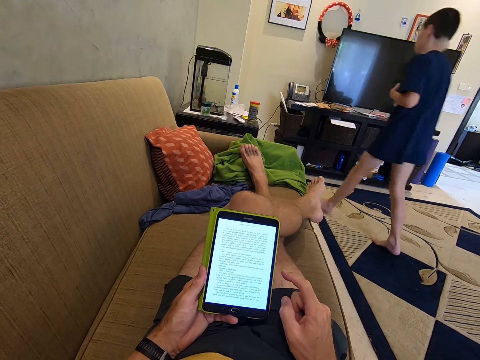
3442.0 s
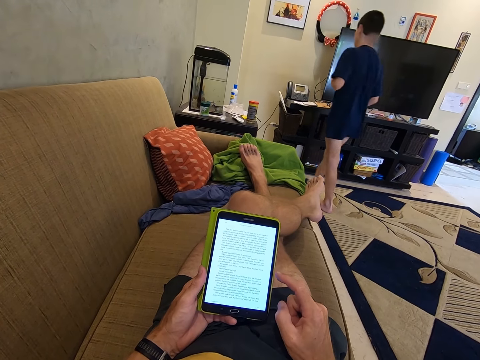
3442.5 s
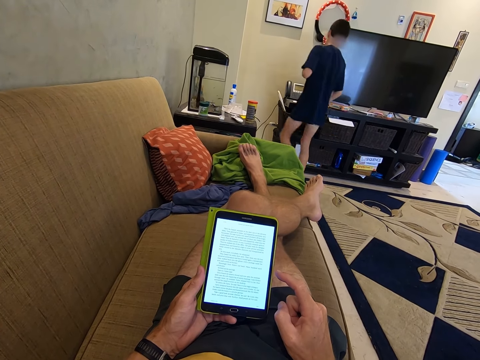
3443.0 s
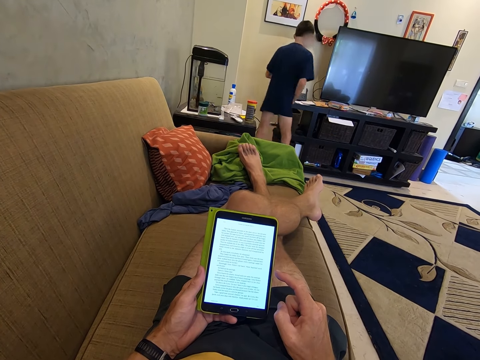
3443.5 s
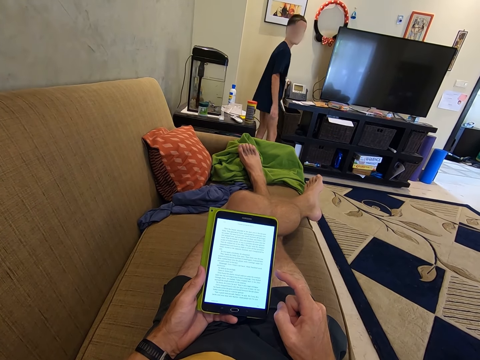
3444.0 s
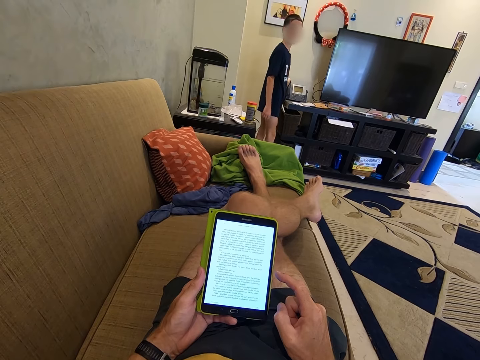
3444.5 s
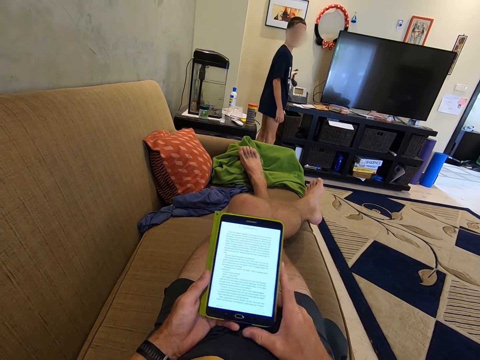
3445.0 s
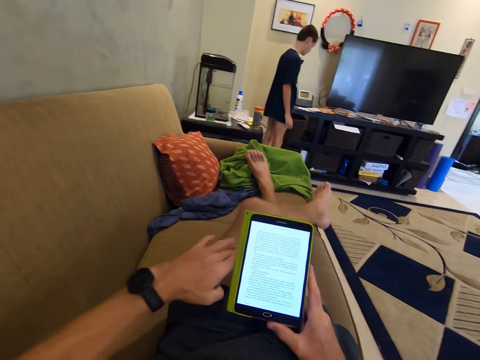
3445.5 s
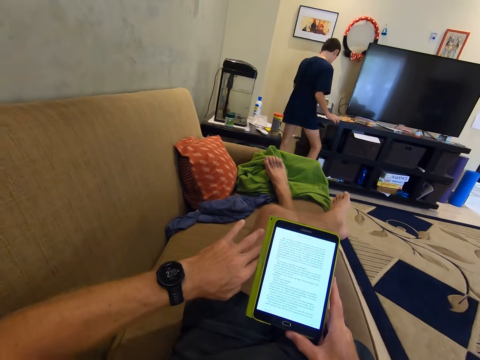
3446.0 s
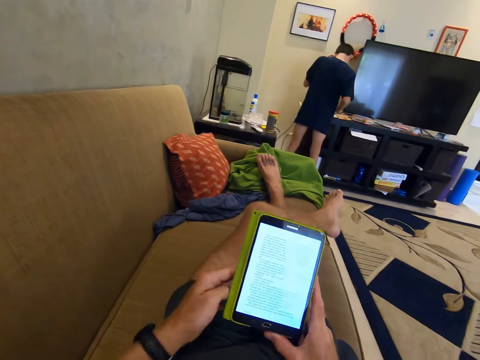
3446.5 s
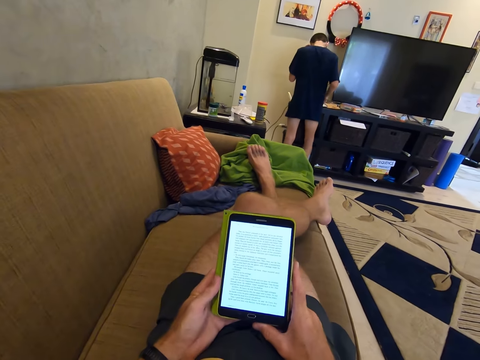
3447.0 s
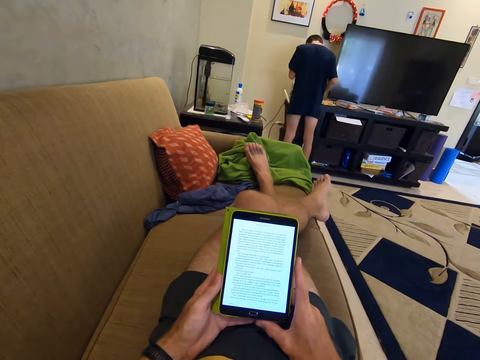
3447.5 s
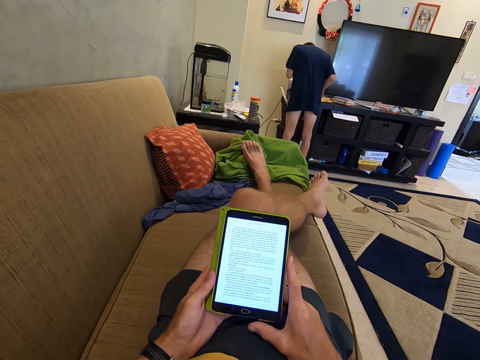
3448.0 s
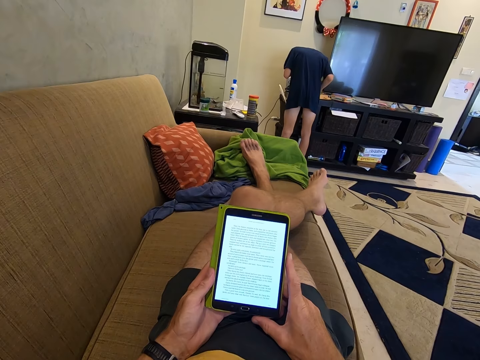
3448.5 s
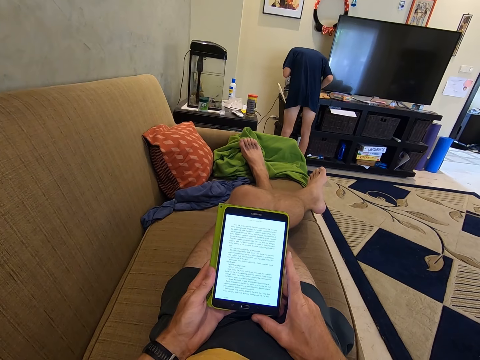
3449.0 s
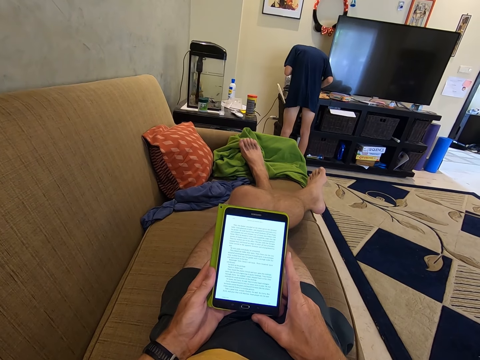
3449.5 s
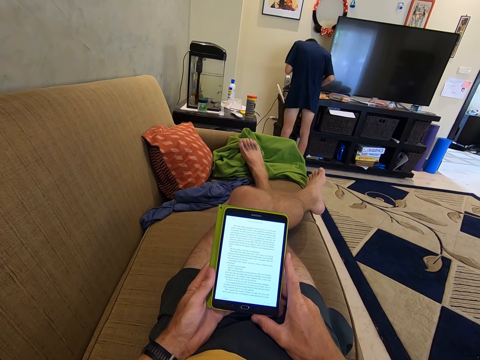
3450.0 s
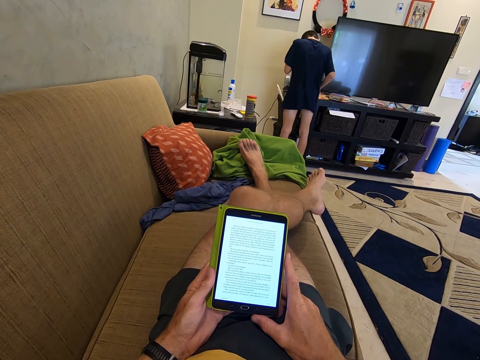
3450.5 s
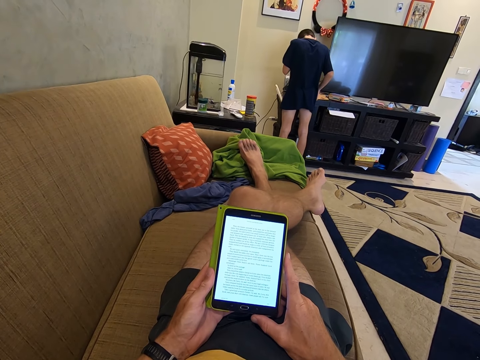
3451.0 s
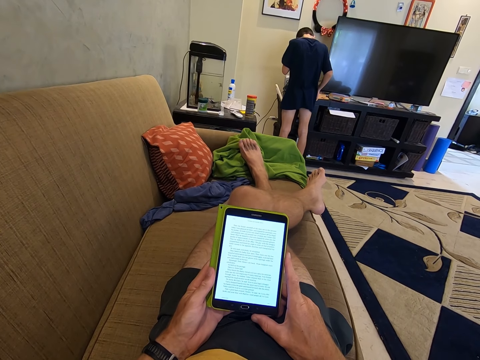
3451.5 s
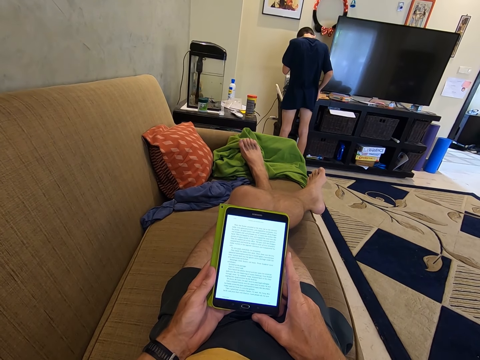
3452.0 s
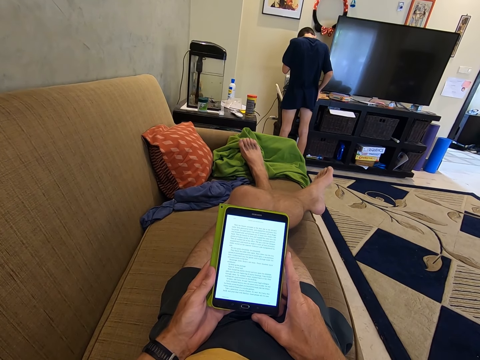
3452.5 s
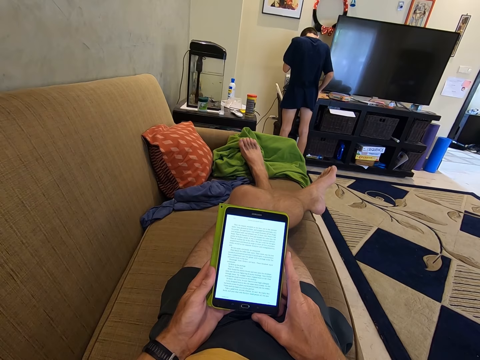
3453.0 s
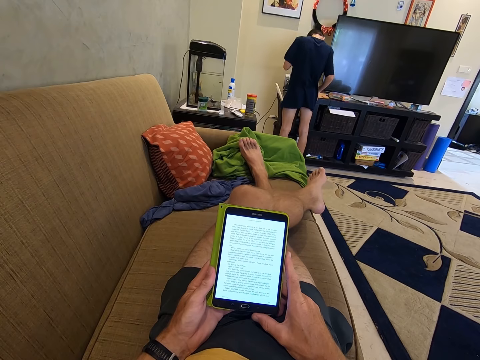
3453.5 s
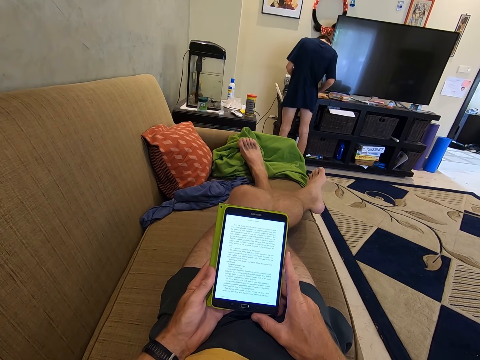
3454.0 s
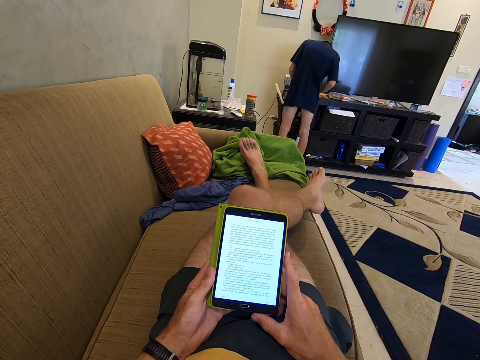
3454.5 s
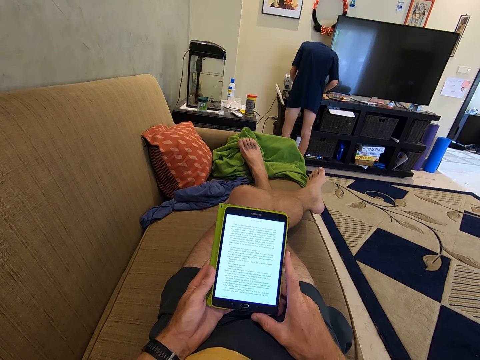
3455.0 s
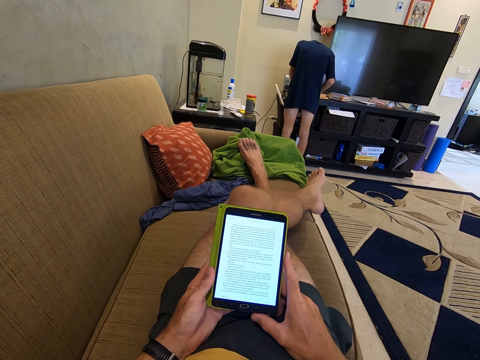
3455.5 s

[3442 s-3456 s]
A lady walks. The lady looks at the camera wearer. The camera wearer looks at the watch. They browse on the phone. The lady makes a phone call. The camera wearer browses on the phone.

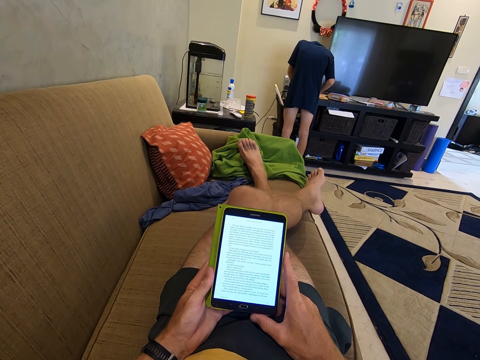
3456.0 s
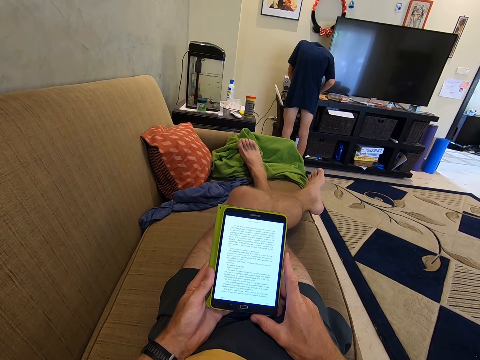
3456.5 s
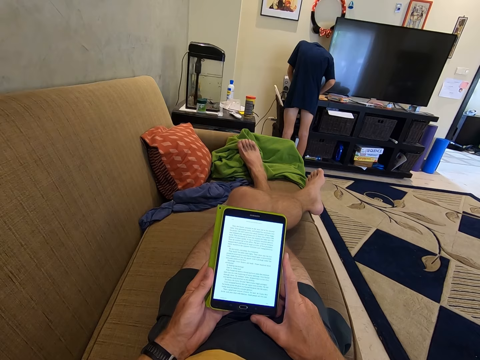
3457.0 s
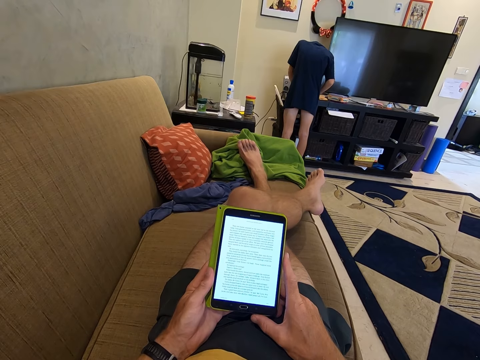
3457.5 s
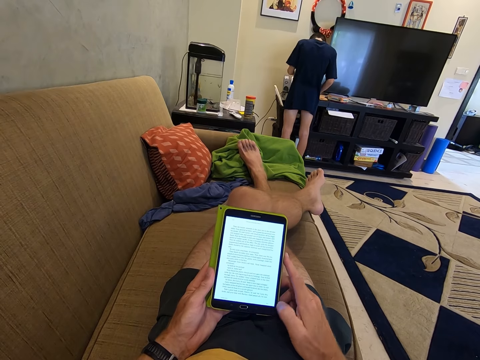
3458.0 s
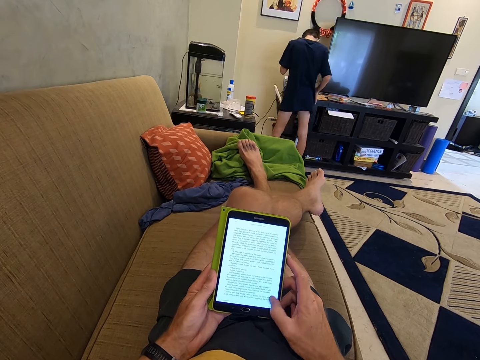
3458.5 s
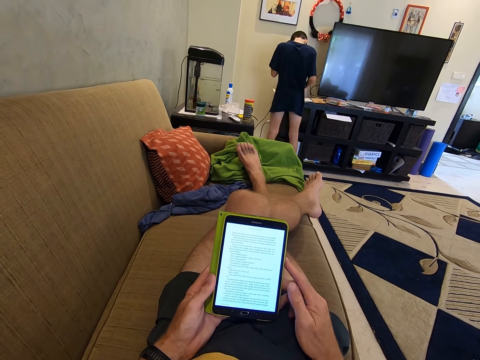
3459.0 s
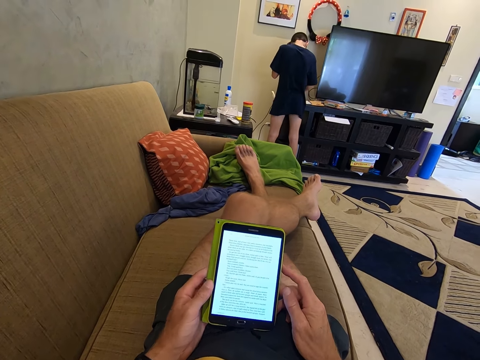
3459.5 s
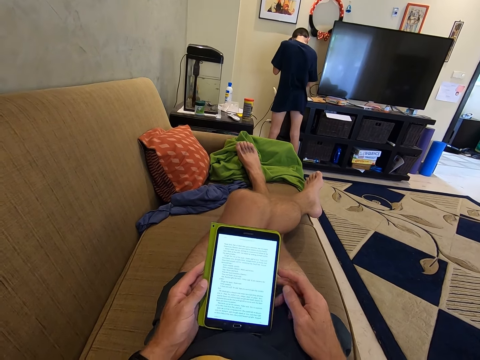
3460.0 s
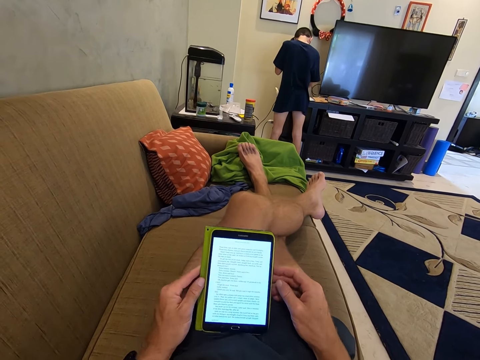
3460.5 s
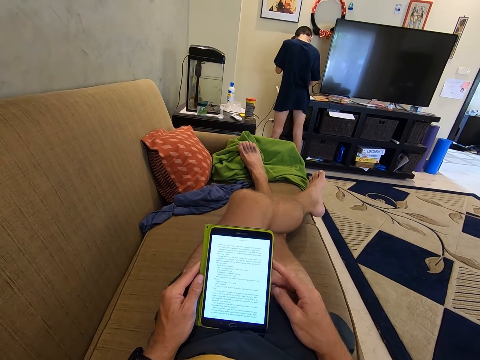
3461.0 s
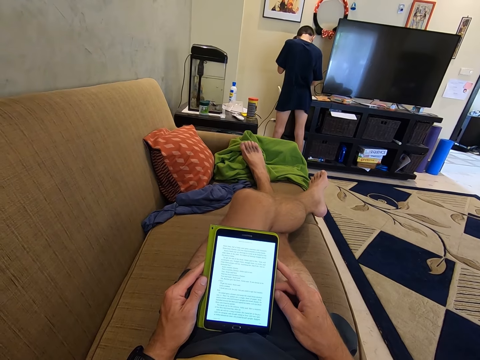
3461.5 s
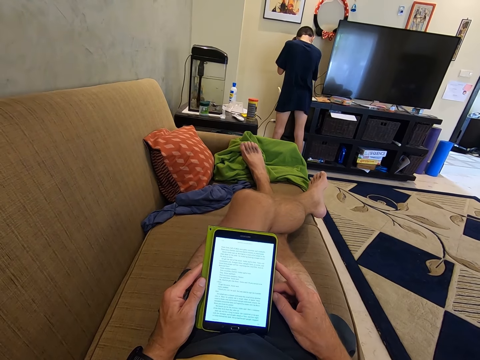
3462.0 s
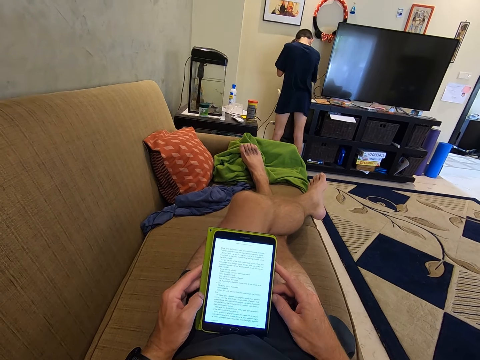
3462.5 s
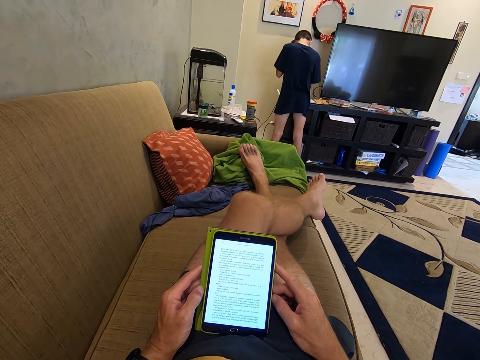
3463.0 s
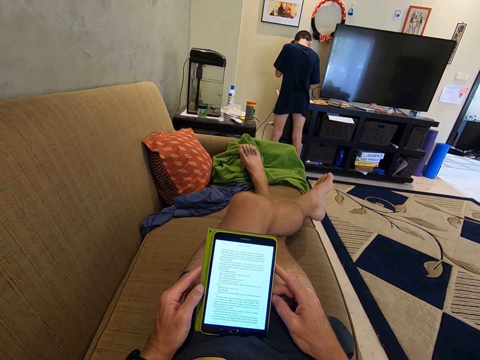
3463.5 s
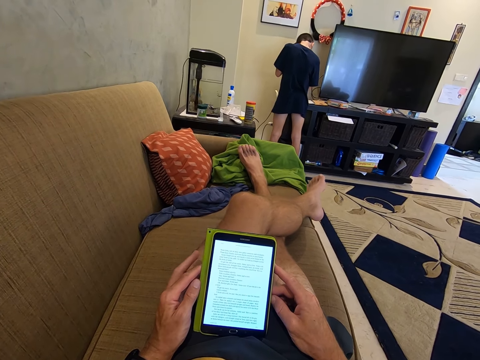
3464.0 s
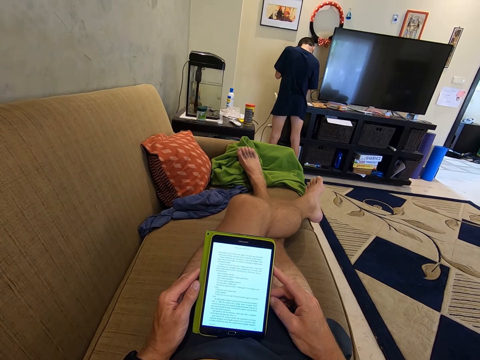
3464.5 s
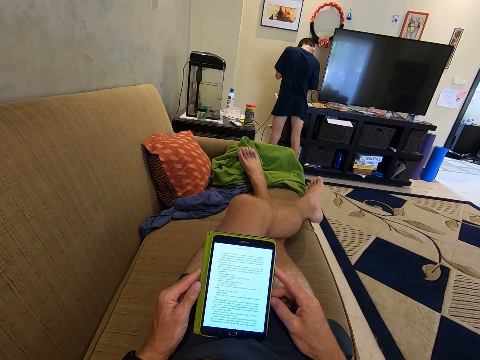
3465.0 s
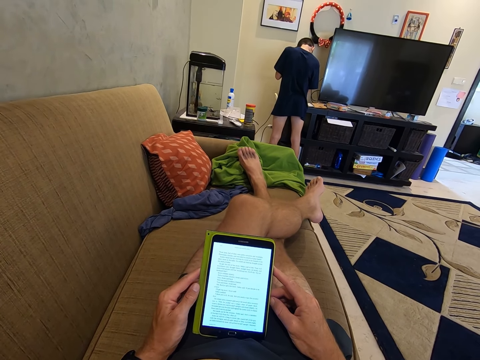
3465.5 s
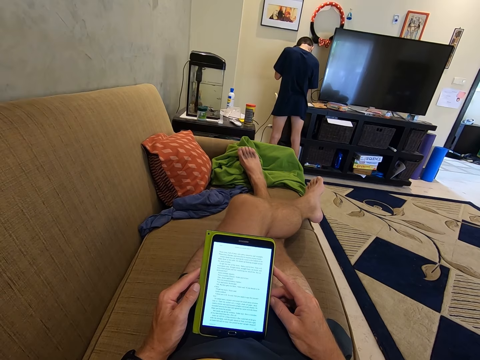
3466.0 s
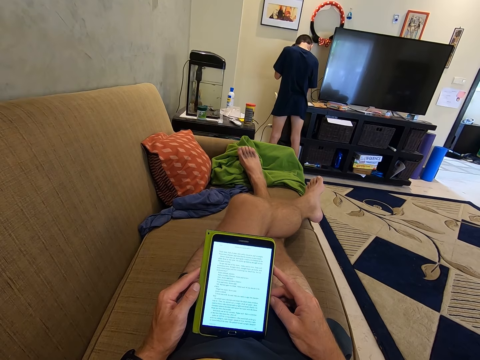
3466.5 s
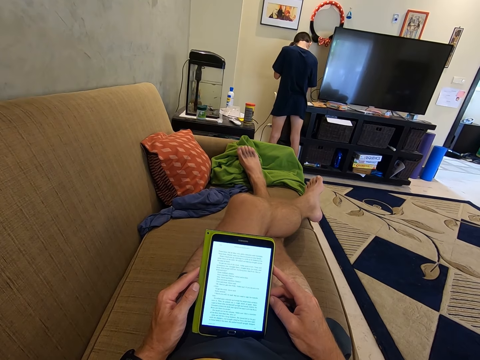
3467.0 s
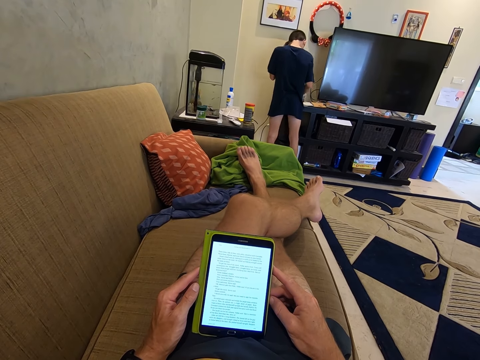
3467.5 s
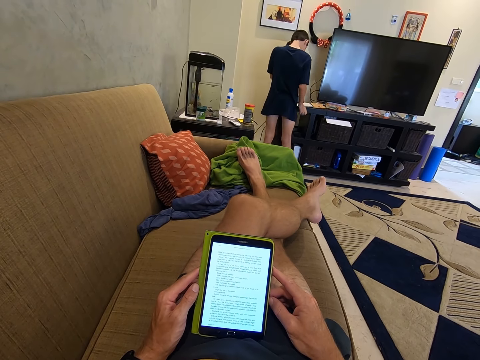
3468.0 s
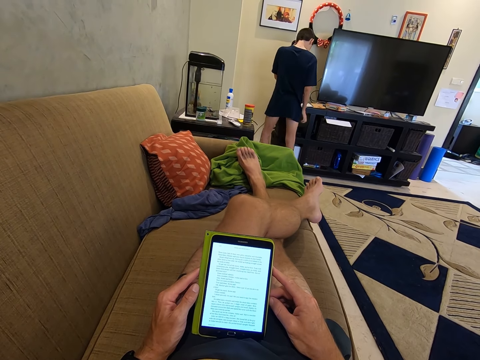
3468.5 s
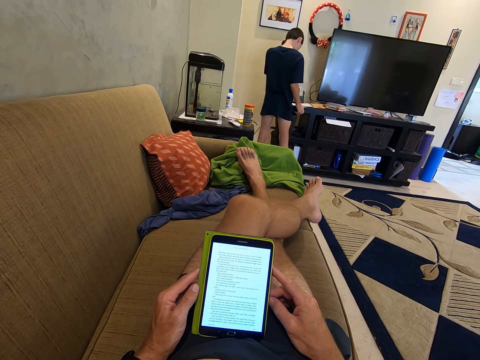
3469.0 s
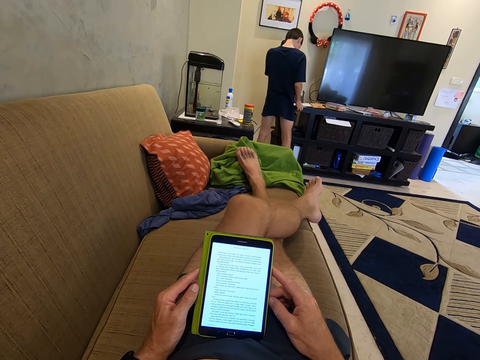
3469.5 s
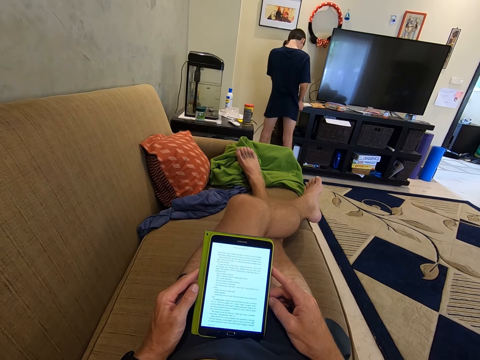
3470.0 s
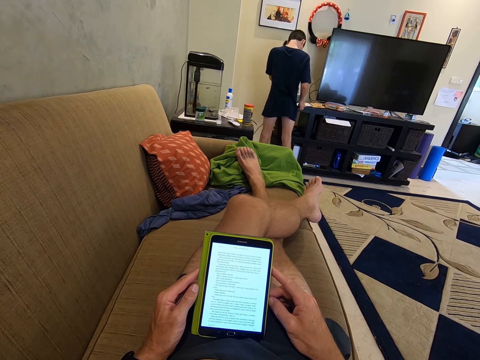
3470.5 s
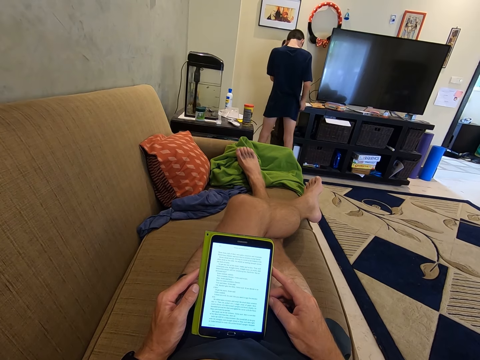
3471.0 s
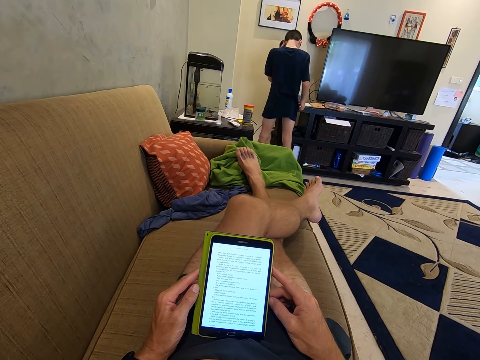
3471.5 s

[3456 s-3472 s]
The camera wearer scrolls the screen with a finger. They read the phone.
